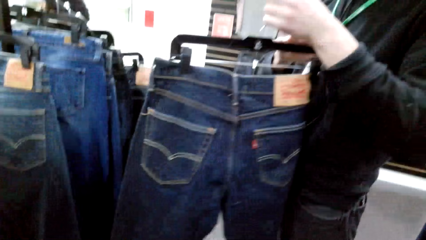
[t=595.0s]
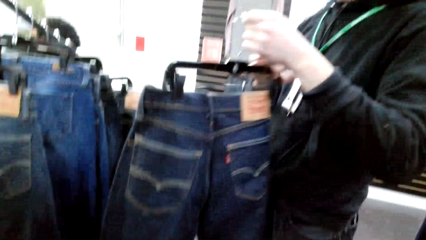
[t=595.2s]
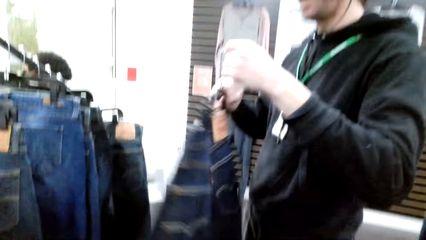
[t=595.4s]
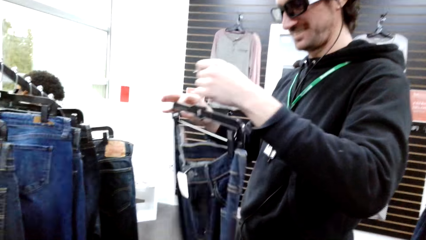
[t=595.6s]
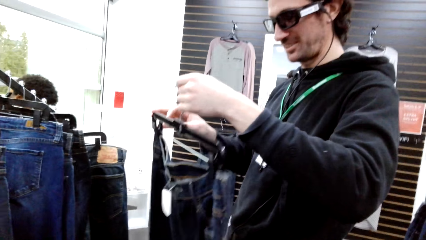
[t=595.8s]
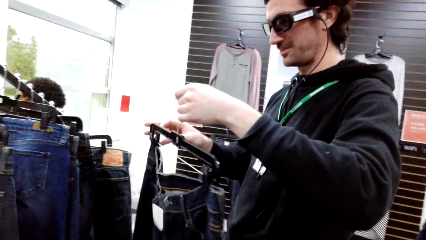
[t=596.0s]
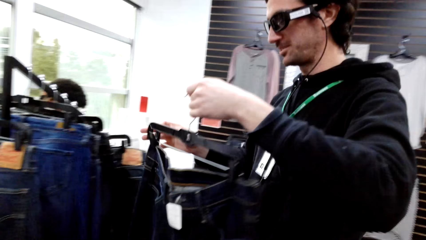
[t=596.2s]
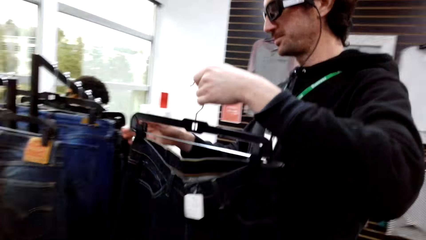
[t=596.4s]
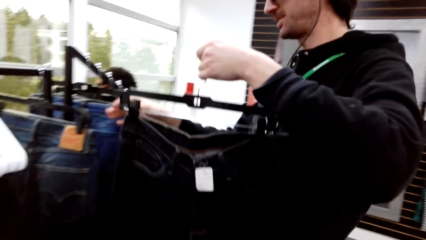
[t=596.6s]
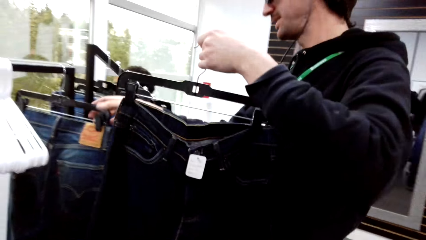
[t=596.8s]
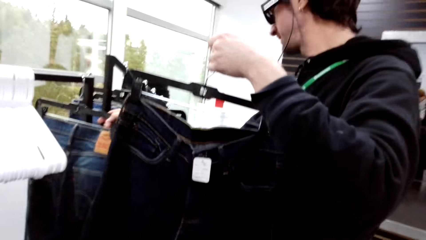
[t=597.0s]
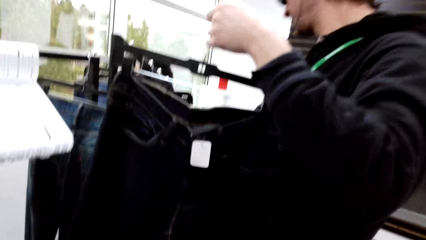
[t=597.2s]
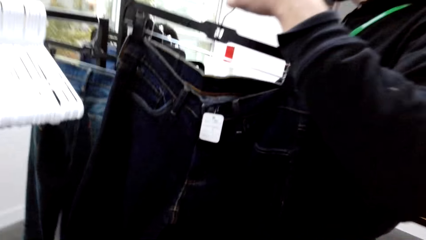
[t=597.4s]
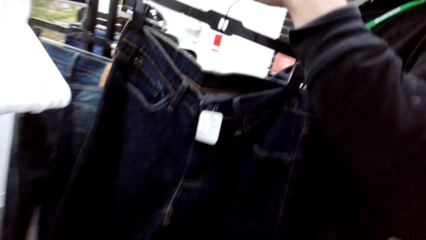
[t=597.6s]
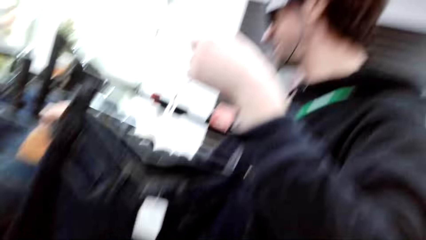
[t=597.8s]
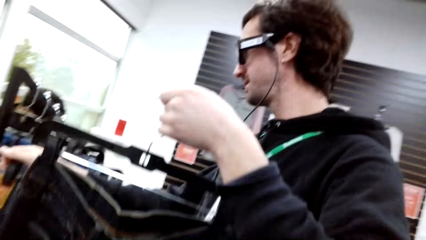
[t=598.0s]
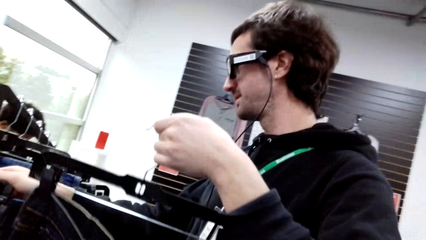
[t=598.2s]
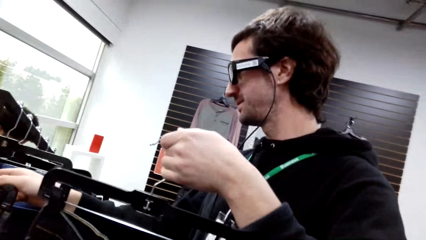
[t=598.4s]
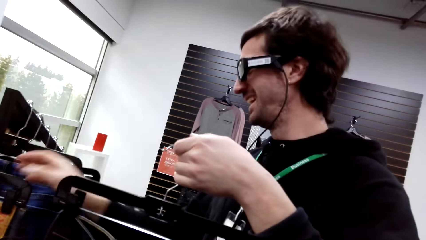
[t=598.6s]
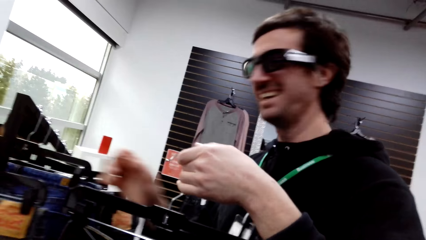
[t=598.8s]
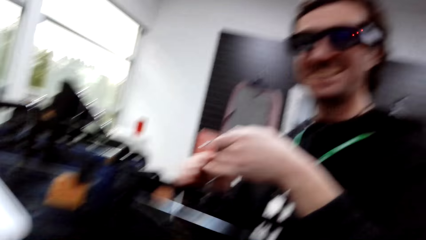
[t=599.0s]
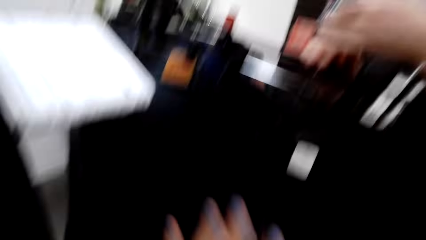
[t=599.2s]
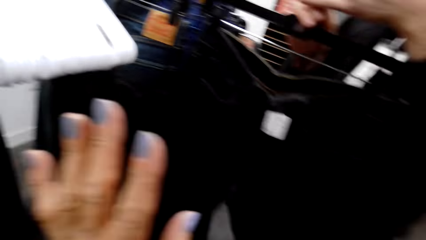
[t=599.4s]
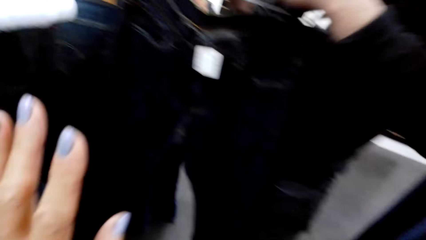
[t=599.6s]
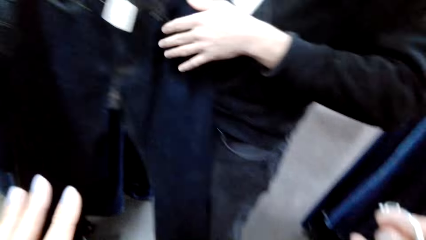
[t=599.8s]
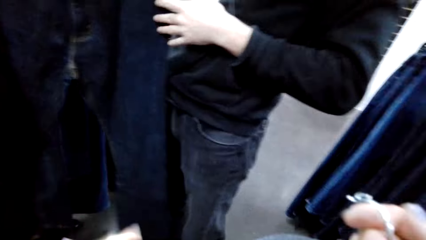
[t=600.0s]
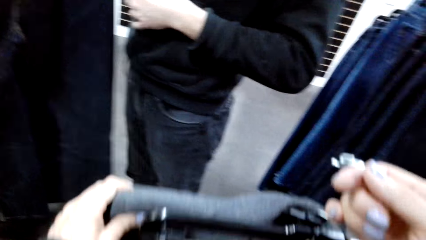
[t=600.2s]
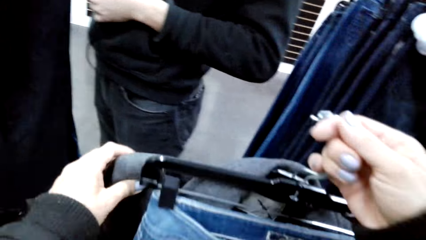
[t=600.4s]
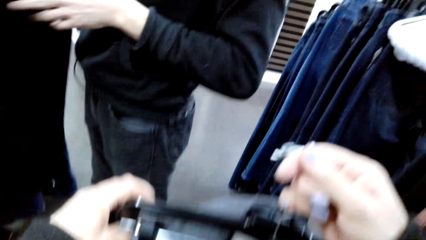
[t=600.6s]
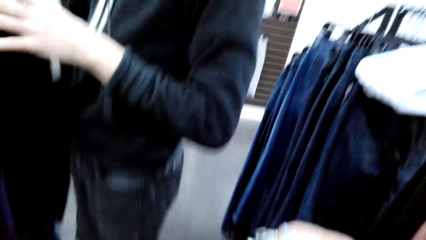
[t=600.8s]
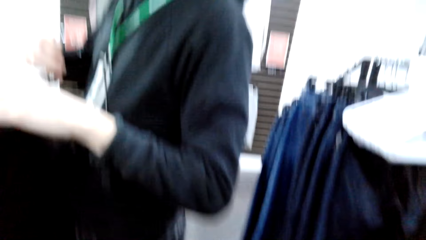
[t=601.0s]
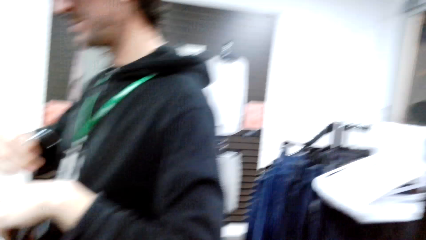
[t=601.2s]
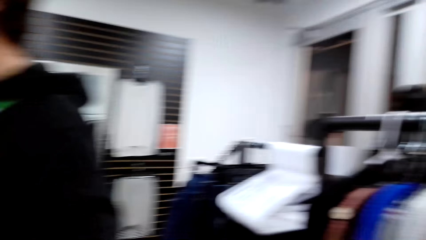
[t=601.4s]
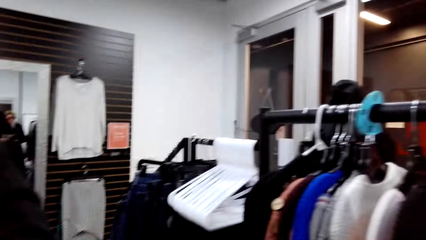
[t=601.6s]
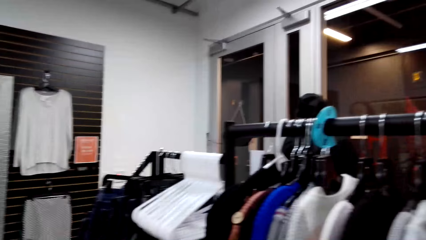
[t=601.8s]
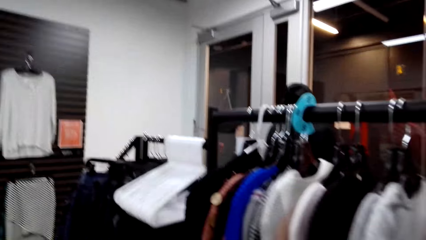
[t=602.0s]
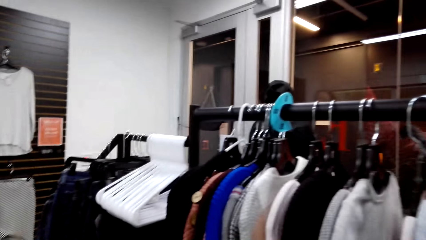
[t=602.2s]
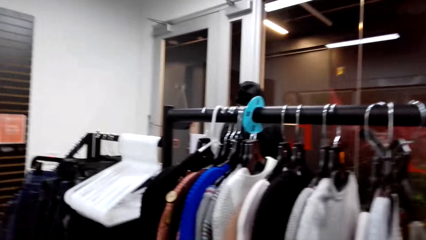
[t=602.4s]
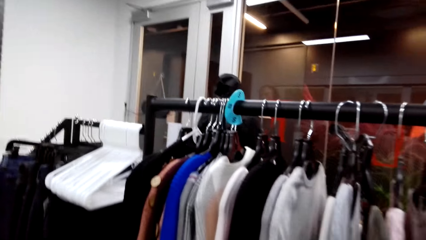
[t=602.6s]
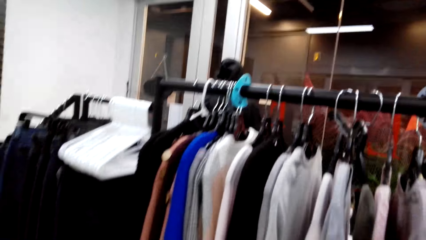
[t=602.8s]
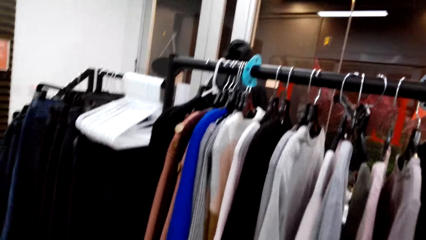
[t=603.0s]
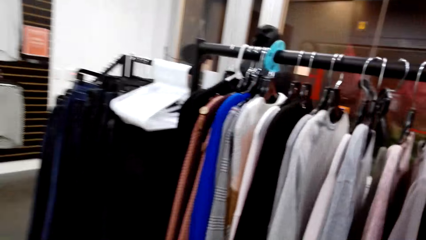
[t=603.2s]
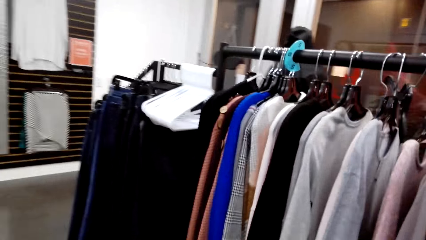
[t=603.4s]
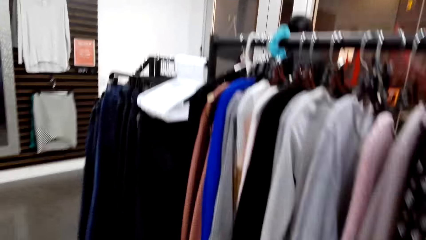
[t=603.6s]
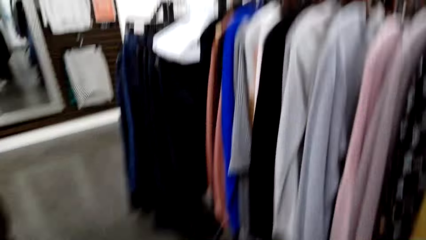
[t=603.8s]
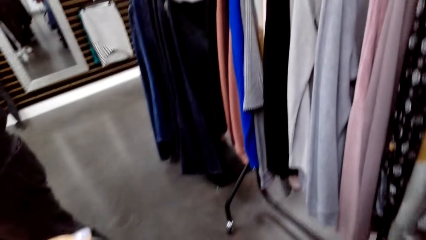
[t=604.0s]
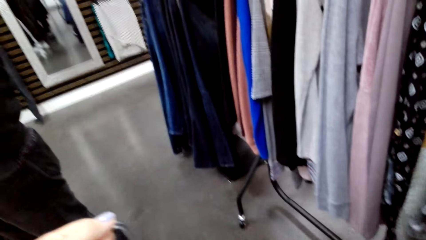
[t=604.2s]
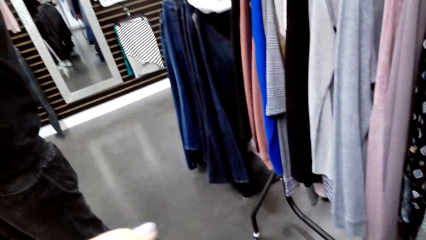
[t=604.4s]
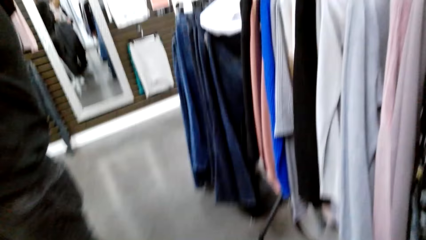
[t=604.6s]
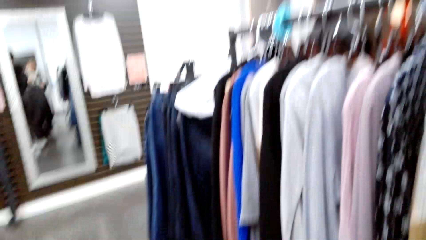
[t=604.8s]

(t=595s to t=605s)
A man holds the trouser. The camera wearer interacts with the man. The man moves the trouser on the closet and hangs the jeans on the rack. The man holds the trouser. The camera wearer moves the hand to the trouser and holds the trouser. They look around.

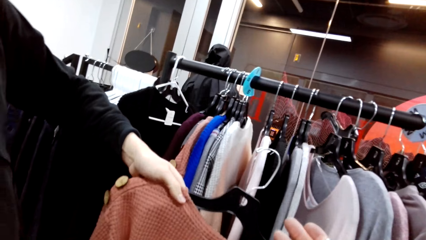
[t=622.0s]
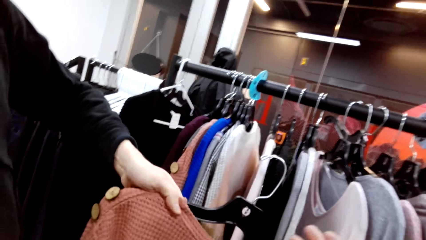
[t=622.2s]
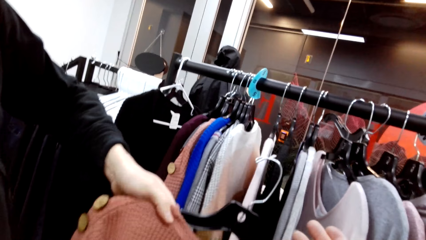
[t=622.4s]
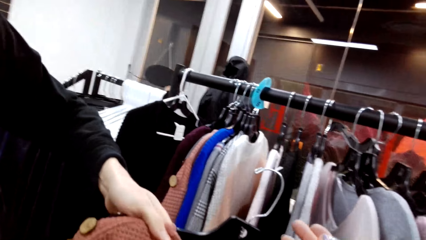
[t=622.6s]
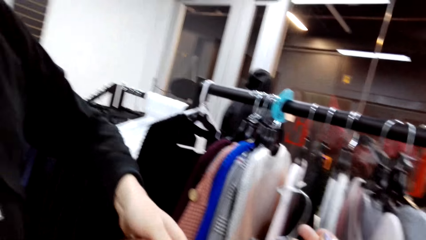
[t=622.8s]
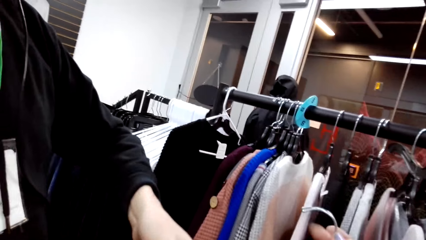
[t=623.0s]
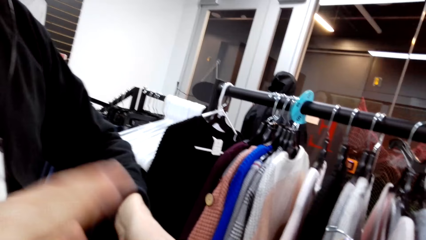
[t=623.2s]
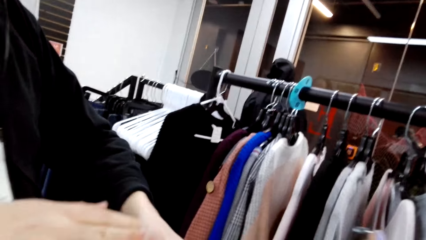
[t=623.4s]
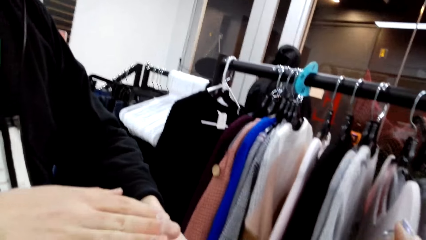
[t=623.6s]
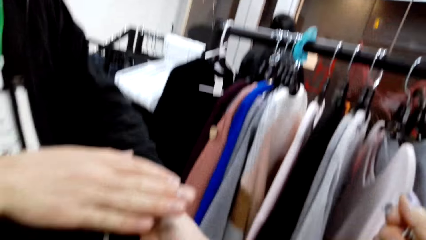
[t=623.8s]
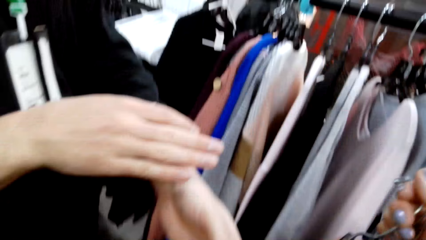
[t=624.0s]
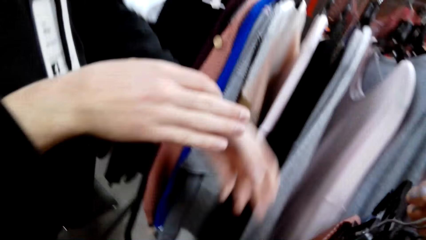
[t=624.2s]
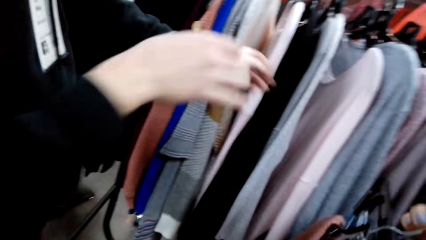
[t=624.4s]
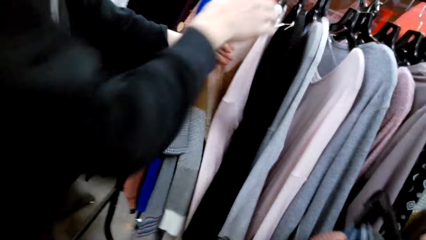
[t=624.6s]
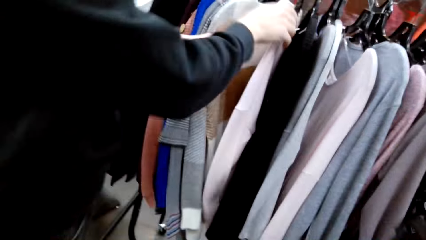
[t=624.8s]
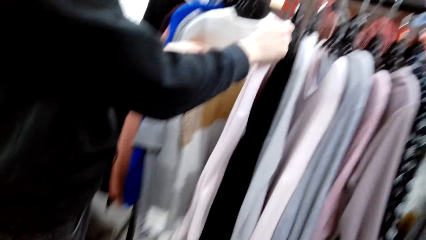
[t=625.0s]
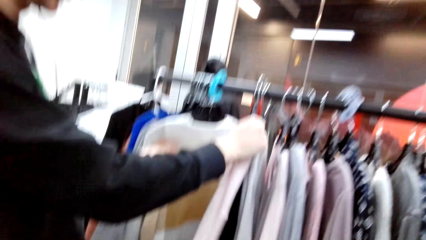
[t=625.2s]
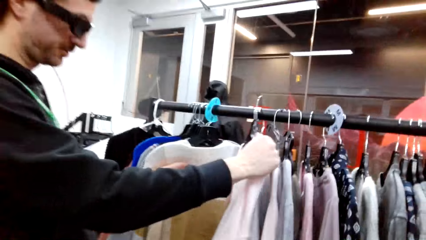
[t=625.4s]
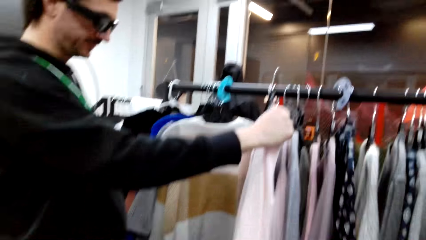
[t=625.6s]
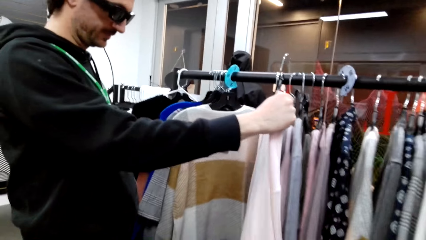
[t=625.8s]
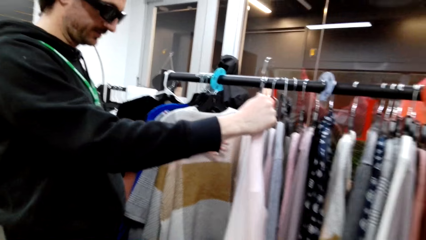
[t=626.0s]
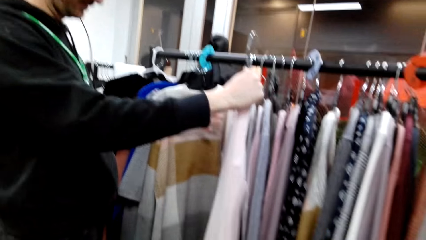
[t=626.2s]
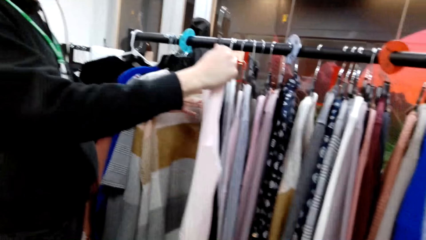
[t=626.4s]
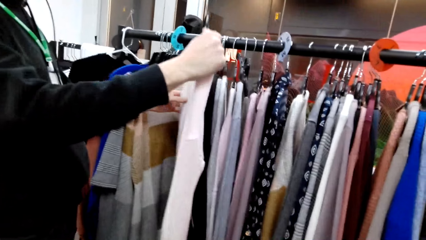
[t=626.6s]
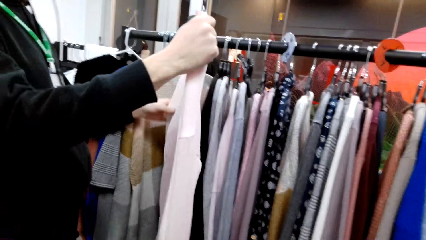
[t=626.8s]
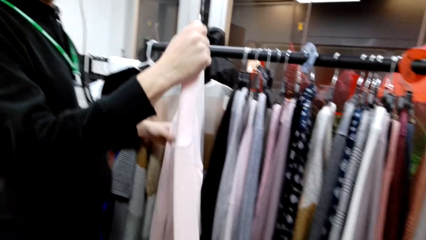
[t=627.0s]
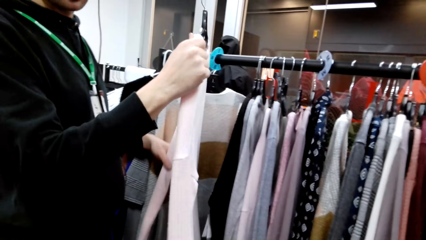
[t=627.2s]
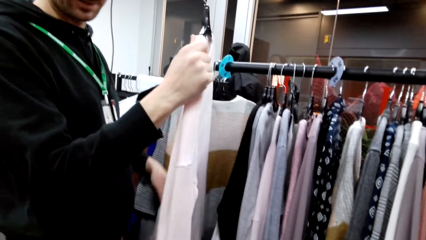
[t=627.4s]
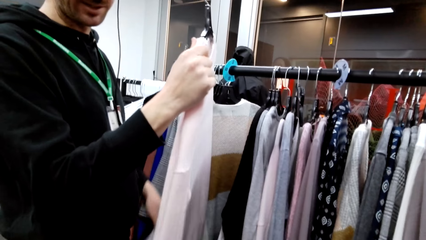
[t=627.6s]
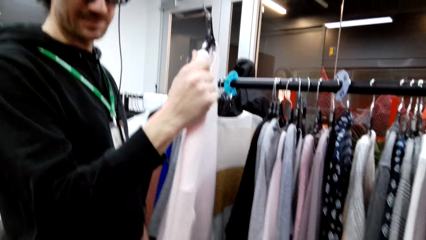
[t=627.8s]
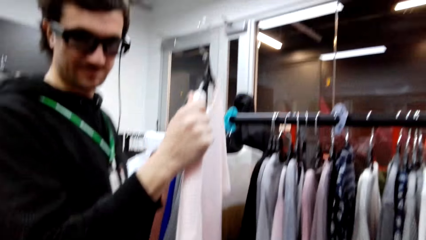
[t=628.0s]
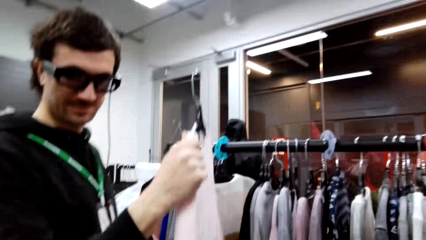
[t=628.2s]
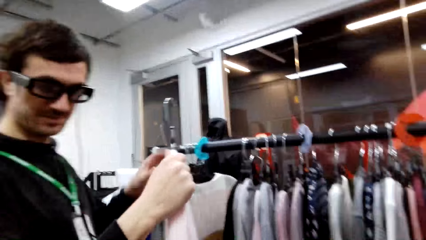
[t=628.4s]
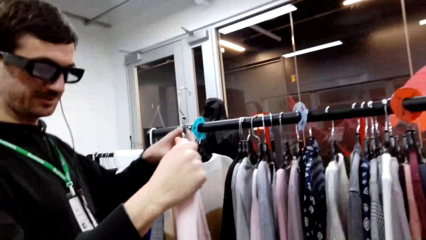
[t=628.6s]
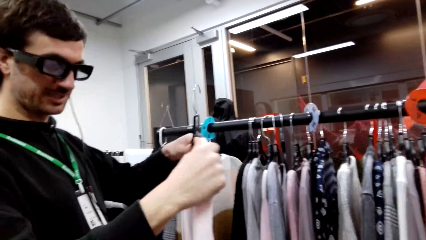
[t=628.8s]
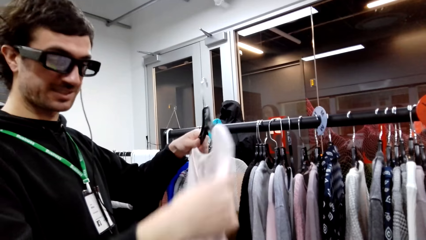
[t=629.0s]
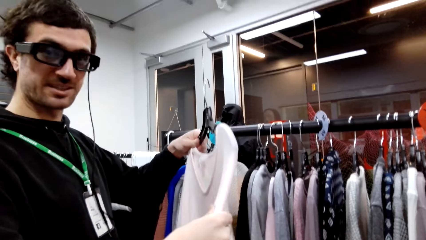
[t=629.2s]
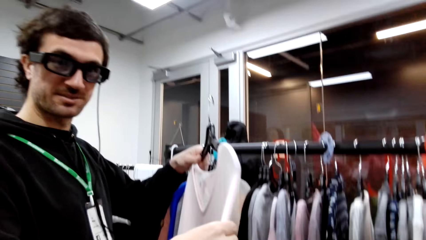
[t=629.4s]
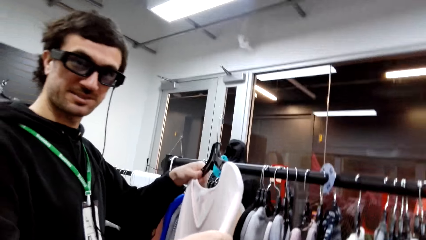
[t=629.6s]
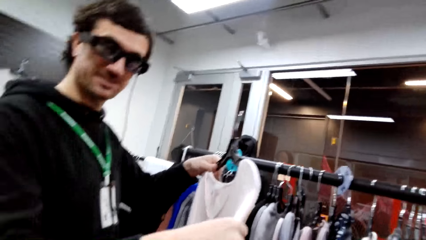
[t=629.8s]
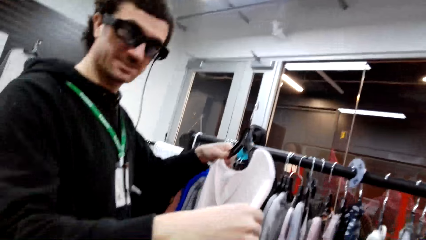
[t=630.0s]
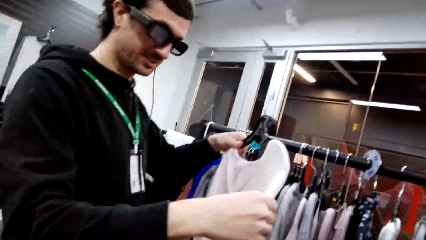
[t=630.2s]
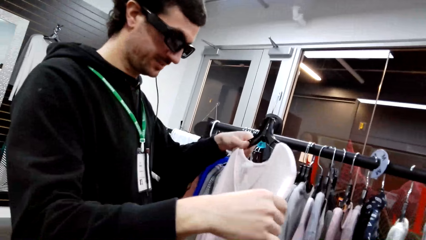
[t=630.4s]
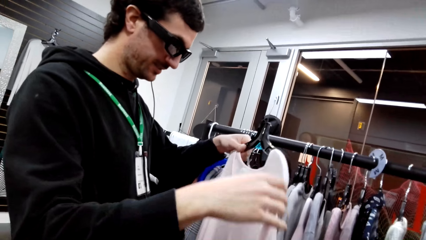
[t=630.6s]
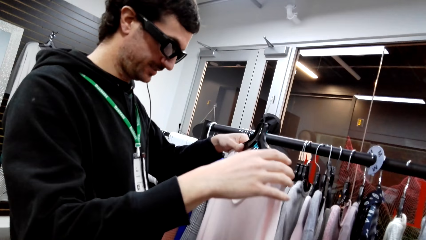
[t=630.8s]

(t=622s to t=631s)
The camera wearer takes the cloth. A man picks up a sweater on the rack, moves the cloth on the closet, looks at the sweater, and holds the cloth with a hanger. The camera wearer converses with the man.
